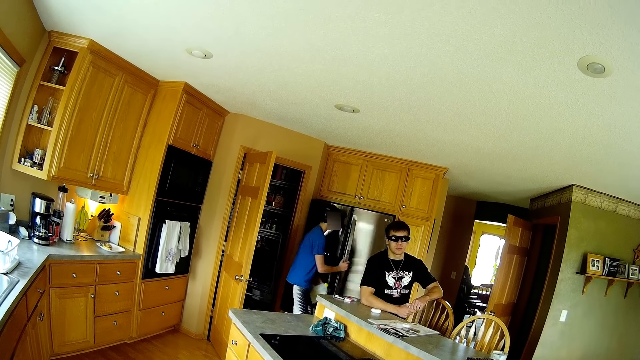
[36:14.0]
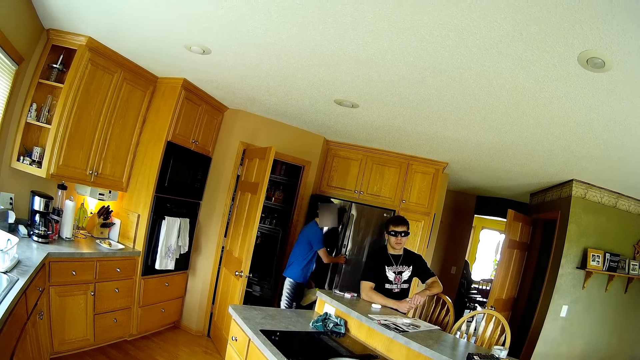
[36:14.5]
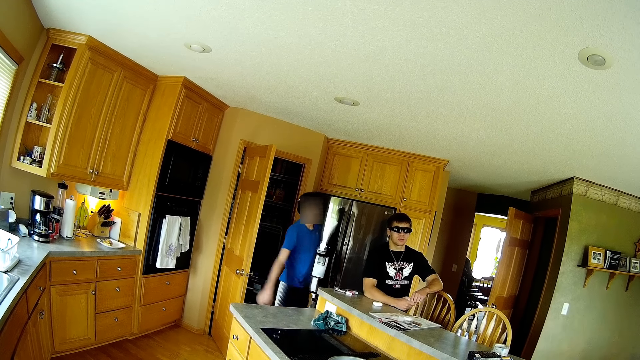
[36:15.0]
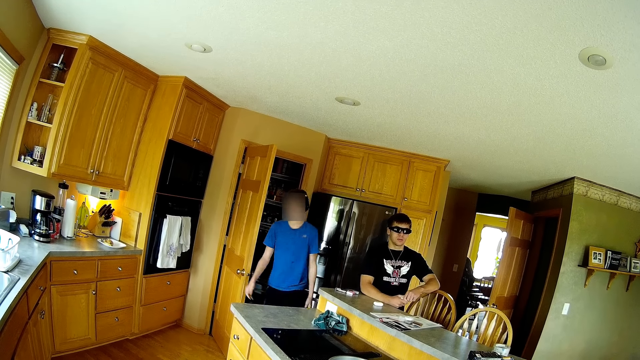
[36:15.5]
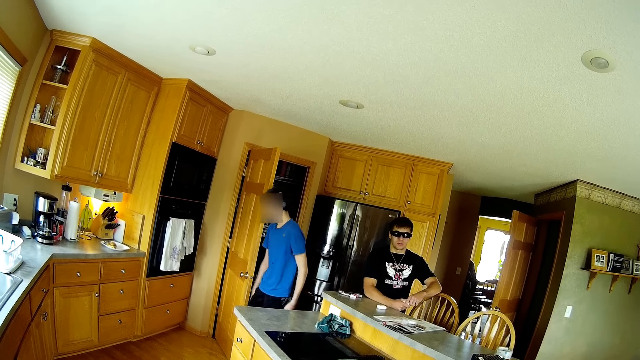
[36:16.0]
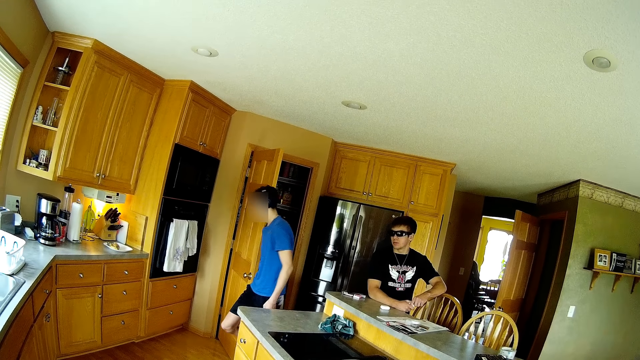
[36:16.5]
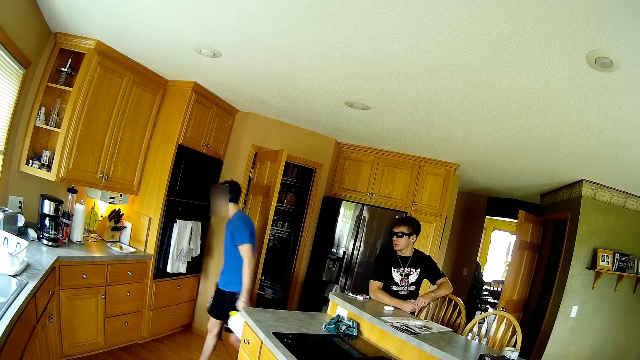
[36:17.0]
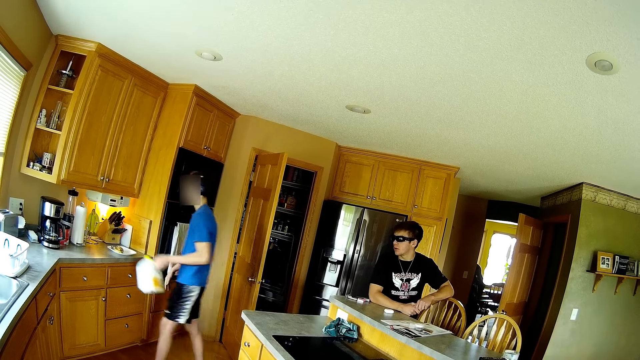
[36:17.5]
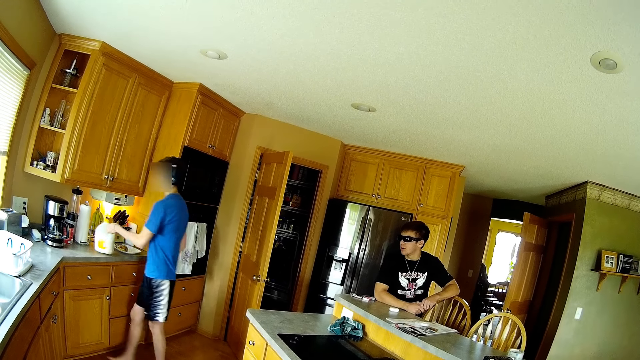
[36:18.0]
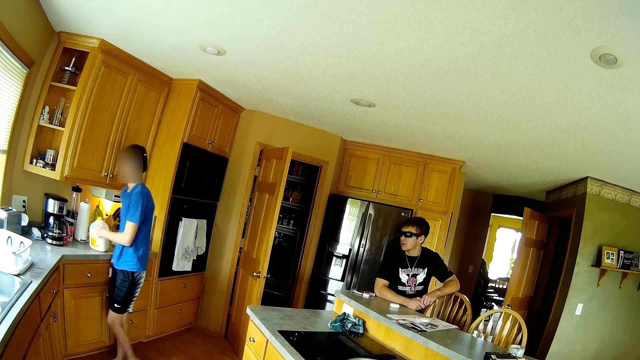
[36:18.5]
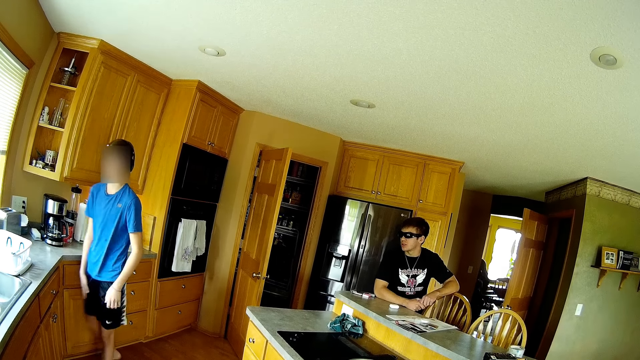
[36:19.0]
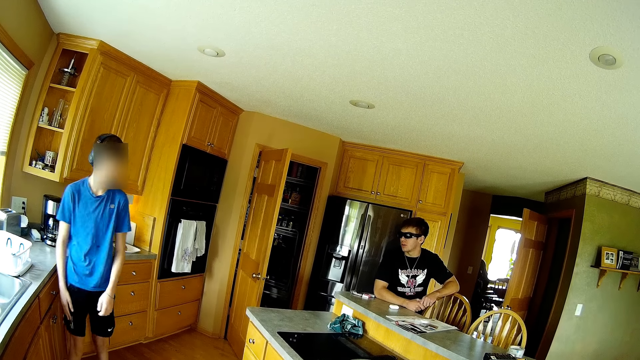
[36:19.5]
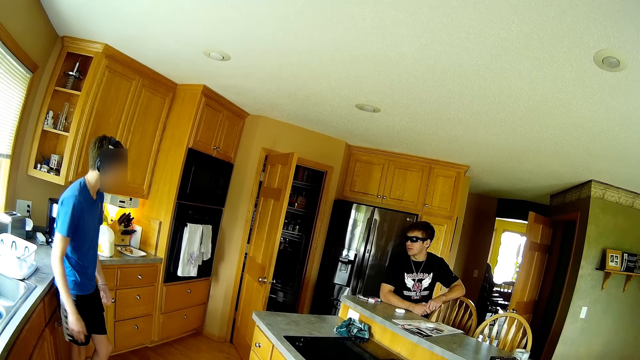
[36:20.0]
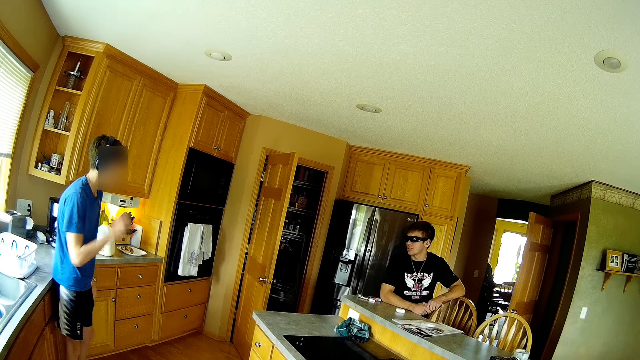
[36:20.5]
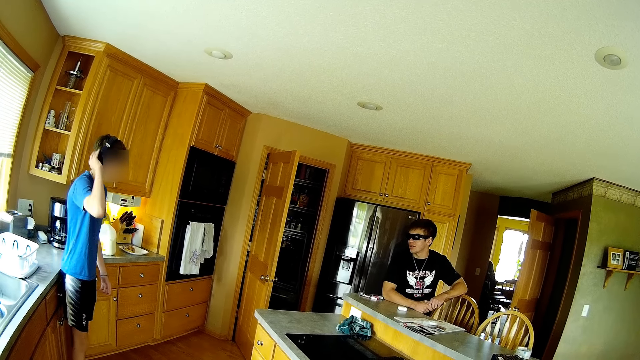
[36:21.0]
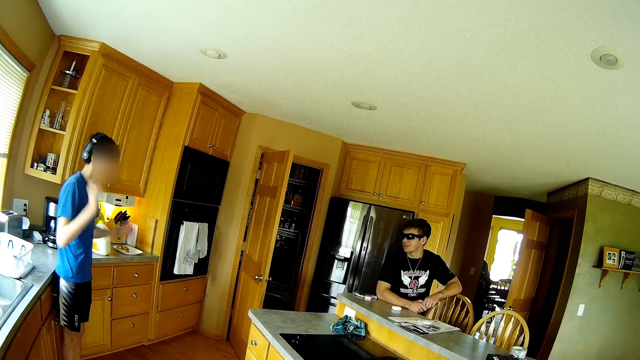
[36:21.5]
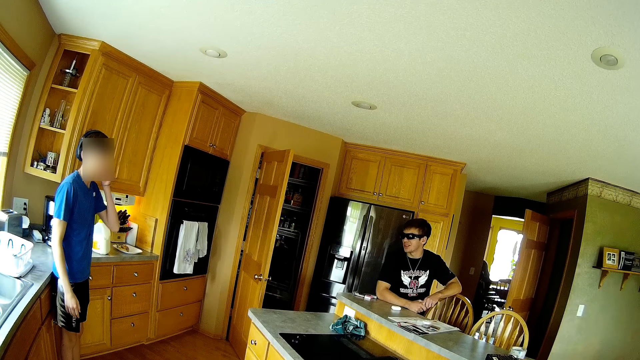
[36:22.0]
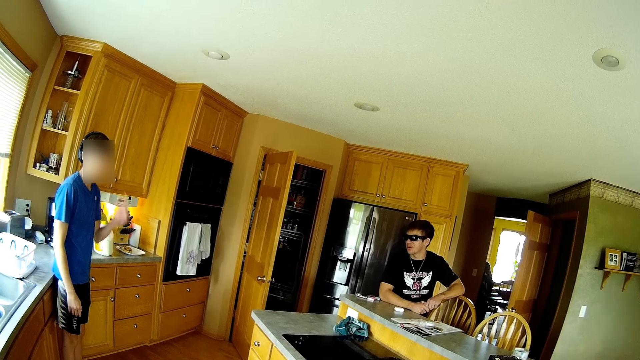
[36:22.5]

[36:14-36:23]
The man picks up a plastic milk container with his left hand. The man closes the refrigerator with his right hand. The man walks in the house, places the bottle on the counter and walks in the house.

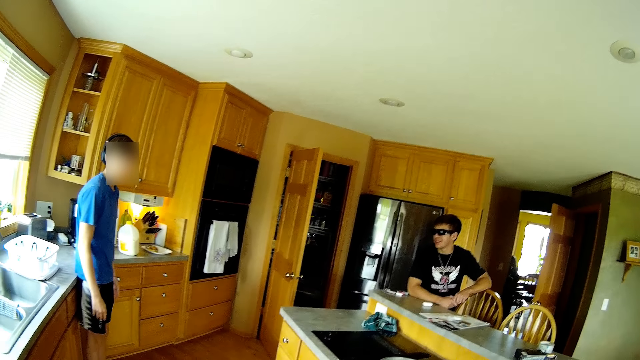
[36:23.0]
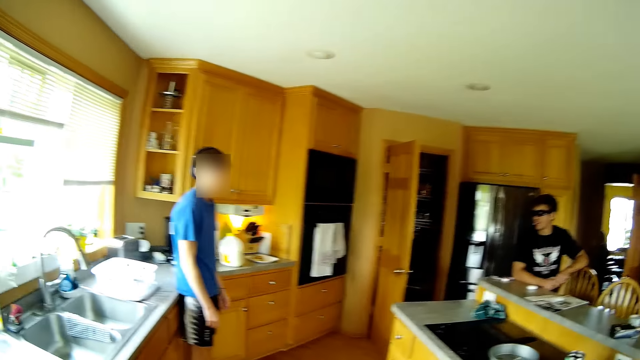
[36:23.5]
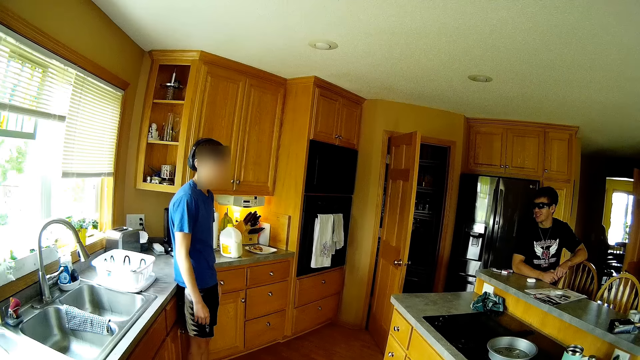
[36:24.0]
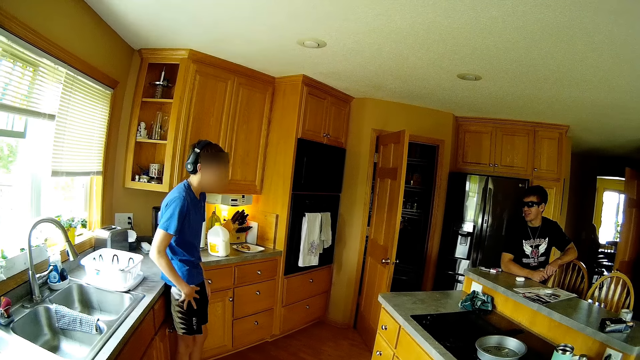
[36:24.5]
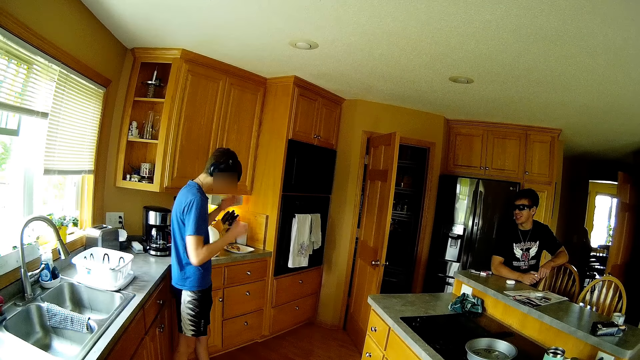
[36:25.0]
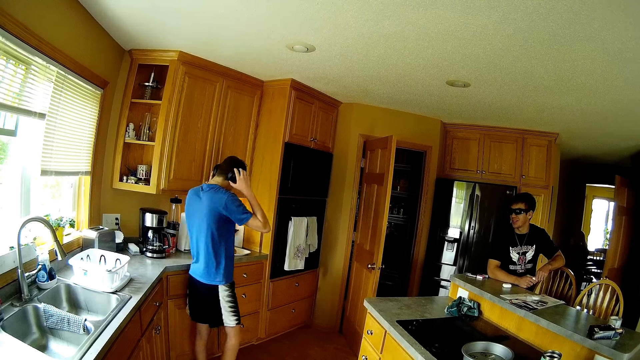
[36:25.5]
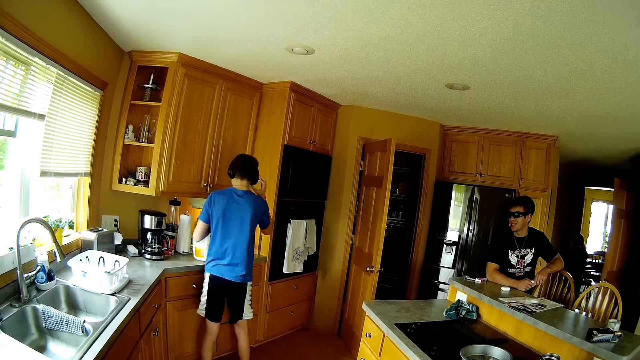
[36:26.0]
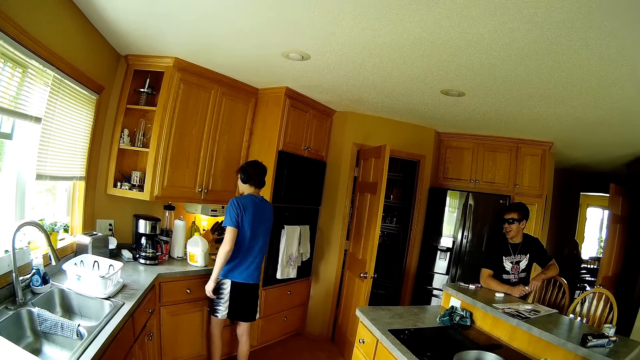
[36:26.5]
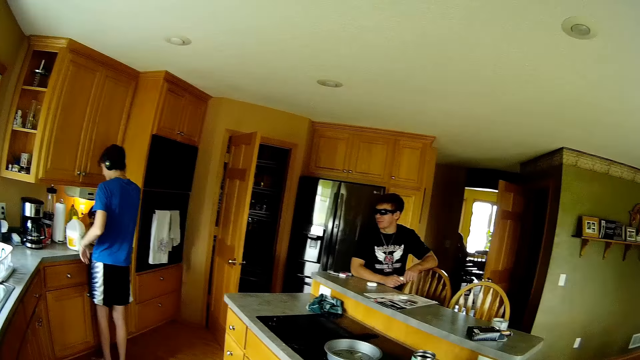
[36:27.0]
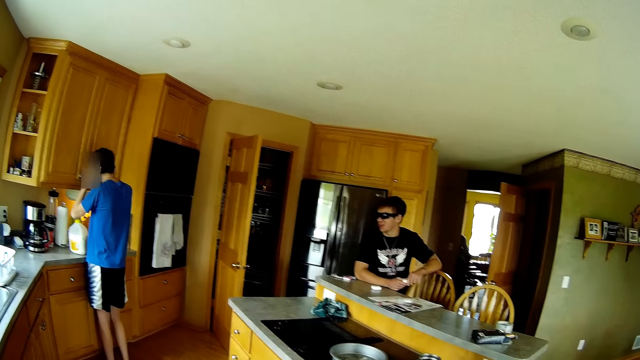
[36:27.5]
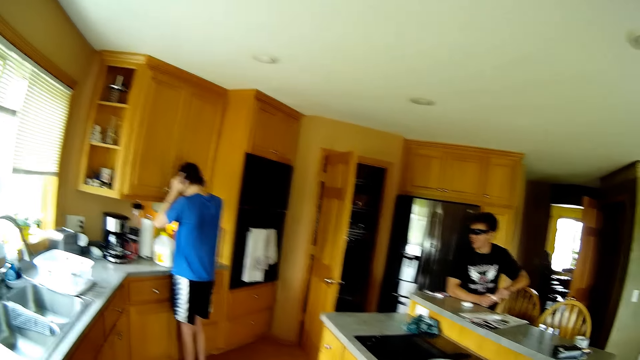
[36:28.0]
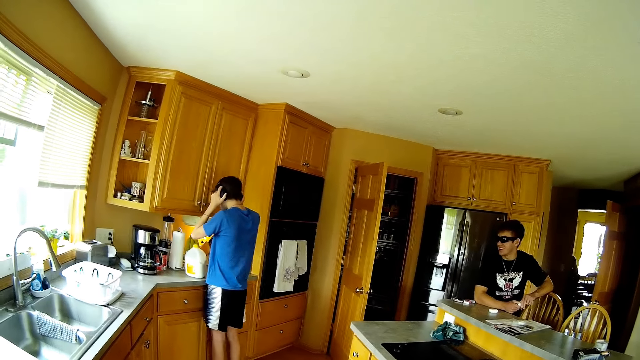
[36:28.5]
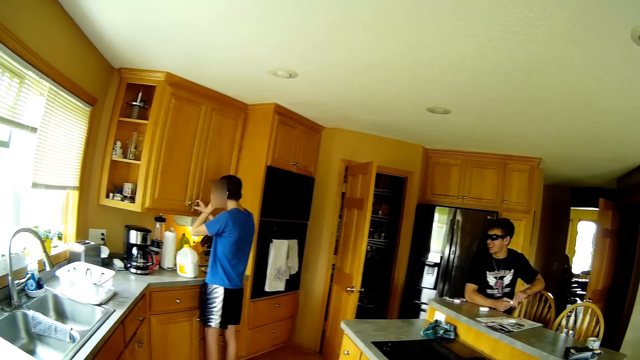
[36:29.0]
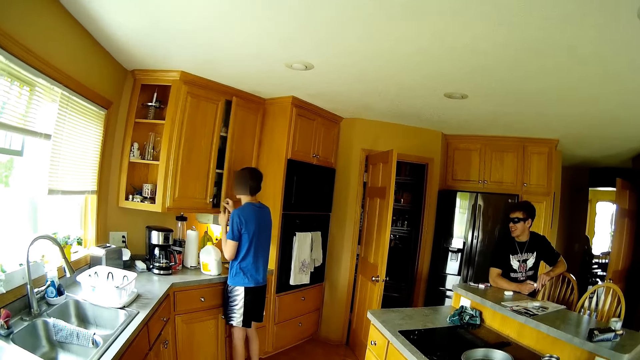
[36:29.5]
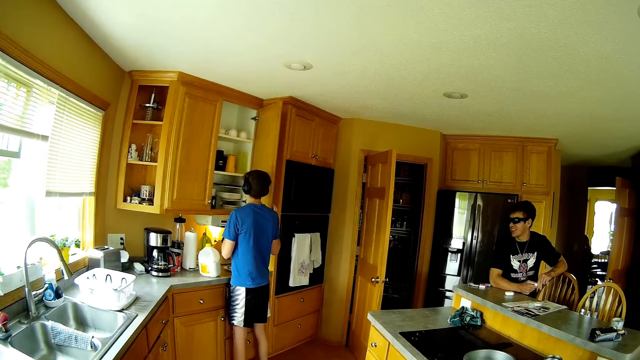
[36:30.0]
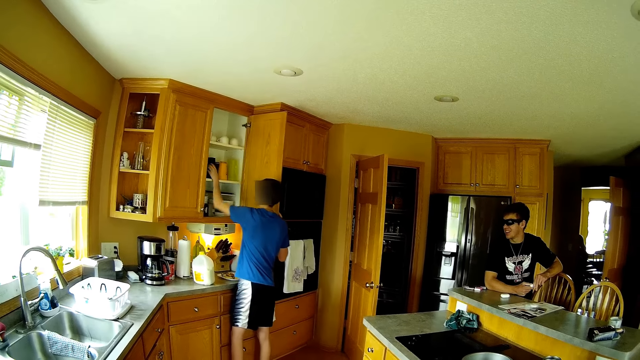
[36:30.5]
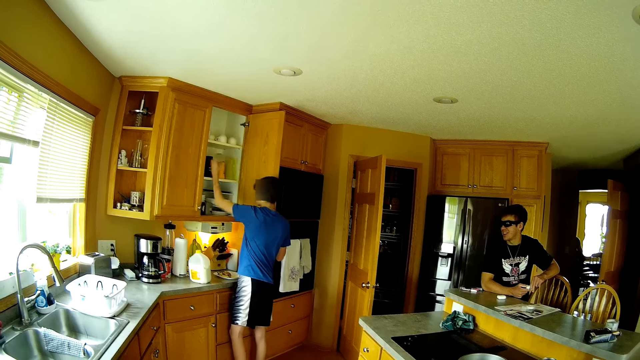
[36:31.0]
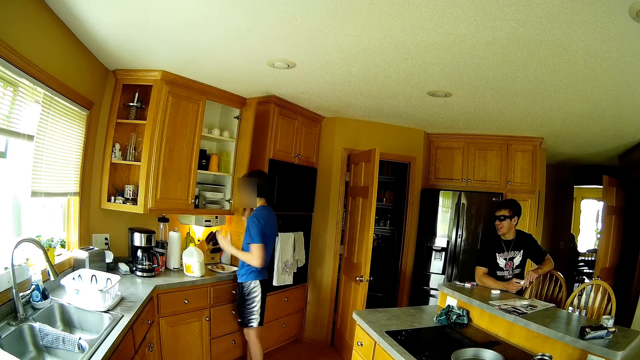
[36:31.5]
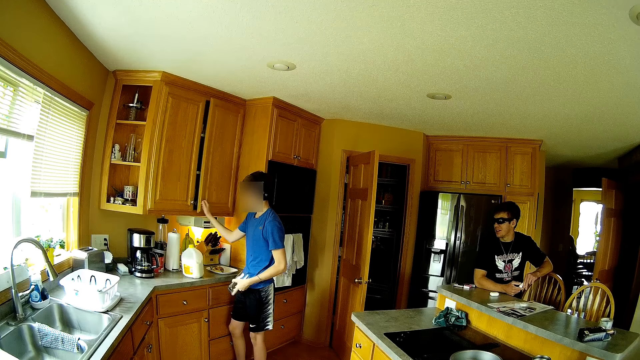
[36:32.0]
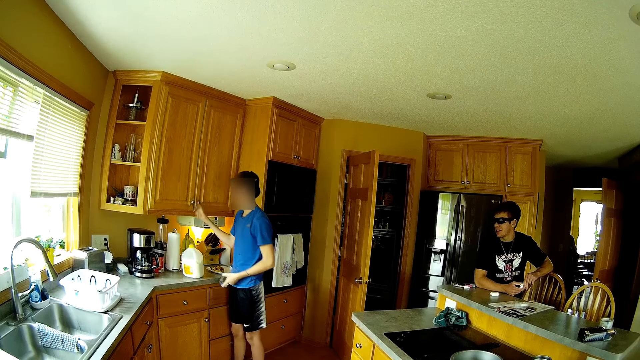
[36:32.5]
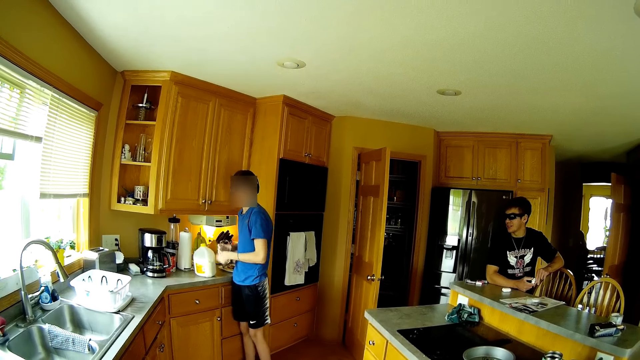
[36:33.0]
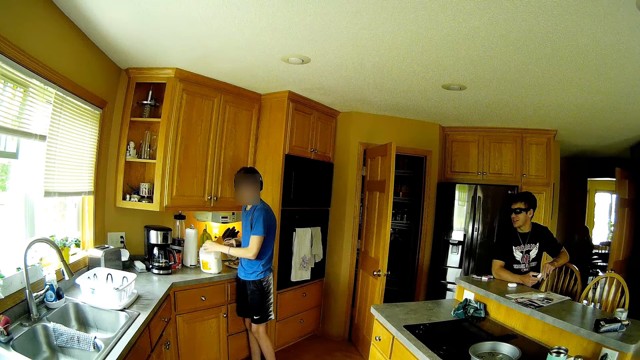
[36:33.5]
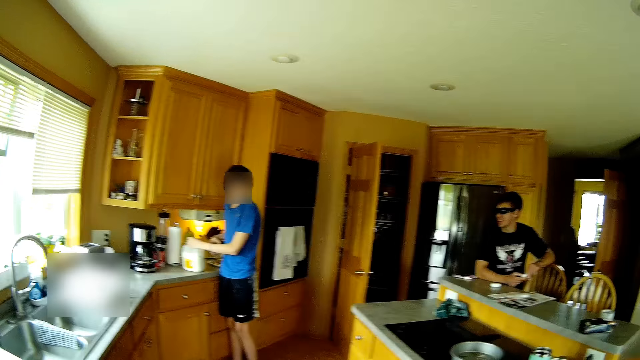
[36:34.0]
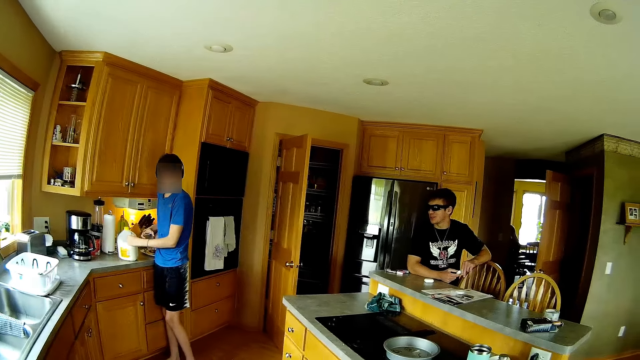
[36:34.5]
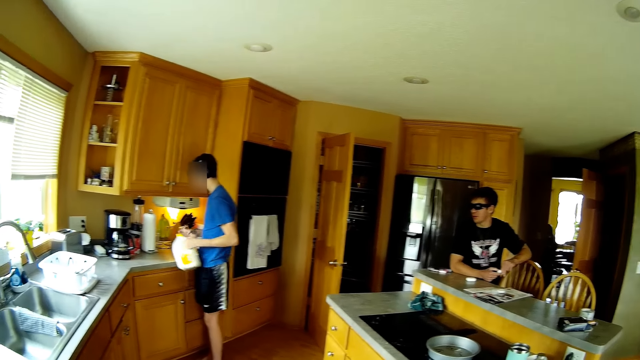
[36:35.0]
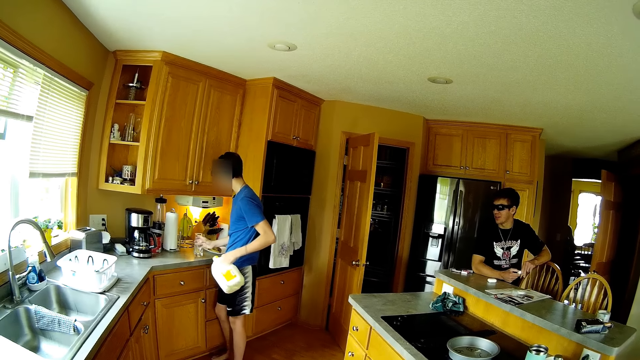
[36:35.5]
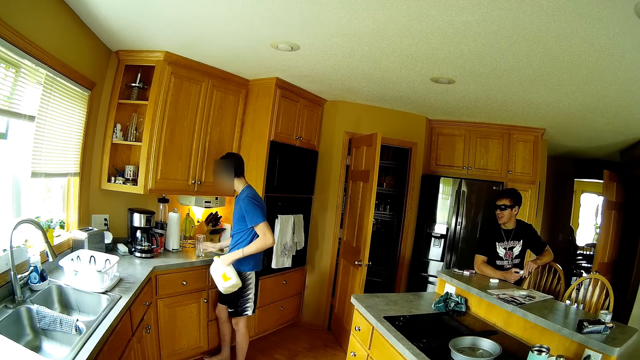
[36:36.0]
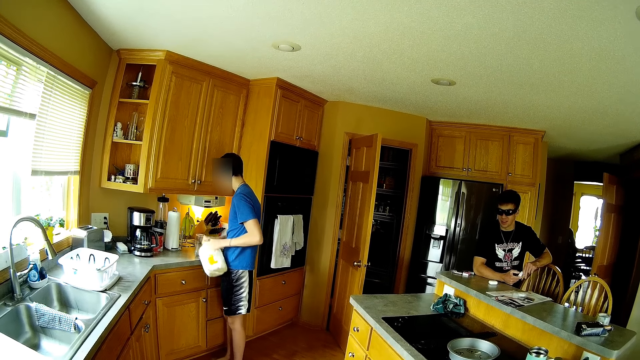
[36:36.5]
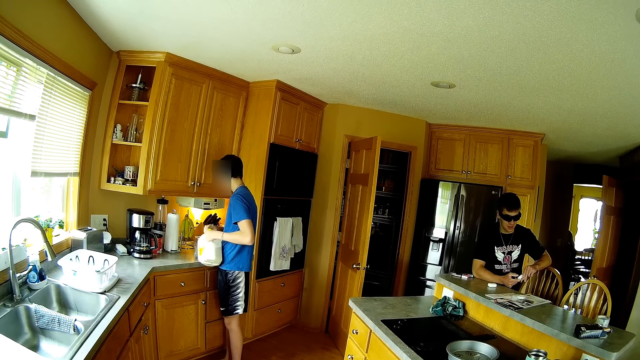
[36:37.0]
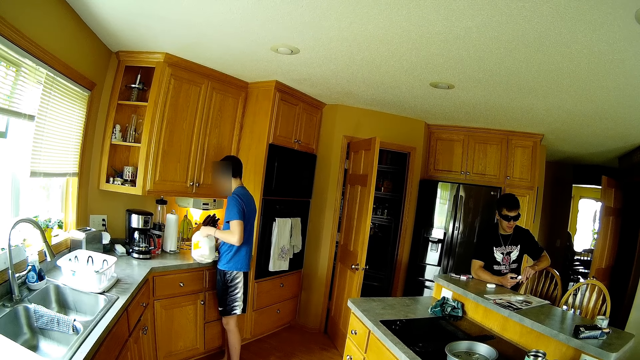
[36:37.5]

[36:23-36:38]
The camera wearer looks around the house. A man touches the headsets. The camera wearer dialogues with a person and another person. The man opens the cabinet and picks up the cups. The camera wearer picks up the bottle on the counter. The man places glasses on the counter.
